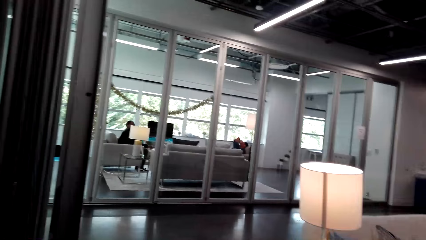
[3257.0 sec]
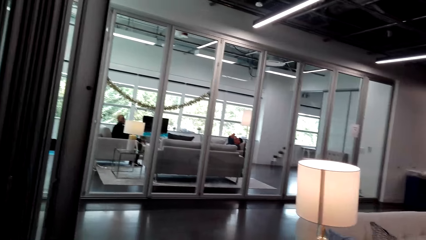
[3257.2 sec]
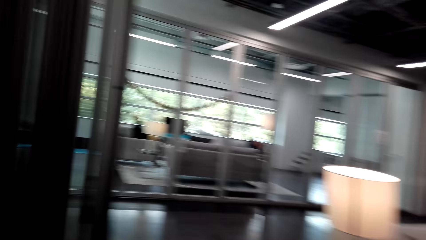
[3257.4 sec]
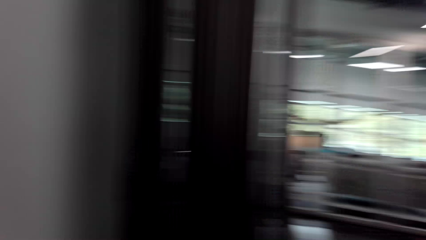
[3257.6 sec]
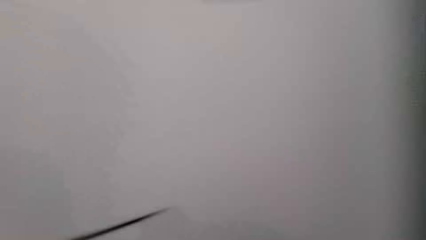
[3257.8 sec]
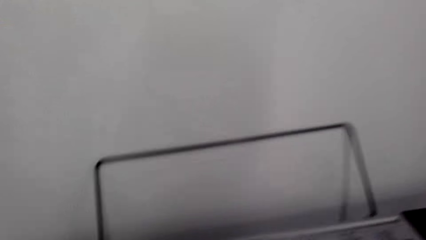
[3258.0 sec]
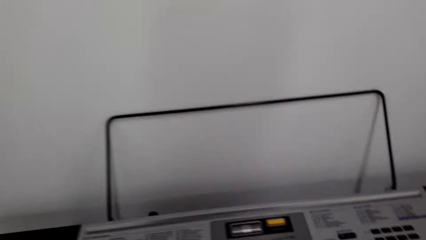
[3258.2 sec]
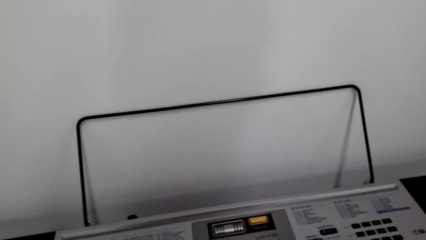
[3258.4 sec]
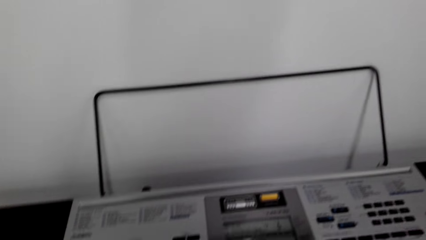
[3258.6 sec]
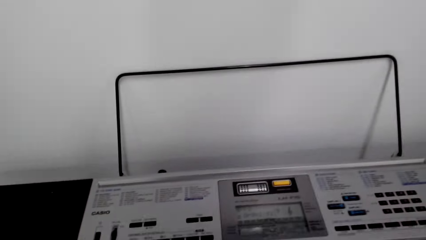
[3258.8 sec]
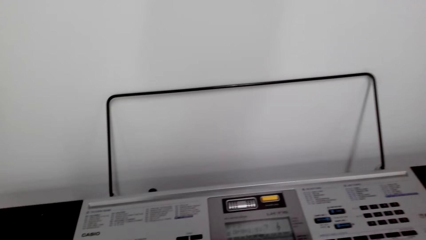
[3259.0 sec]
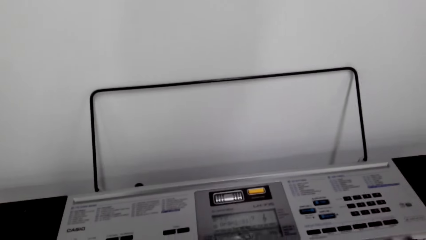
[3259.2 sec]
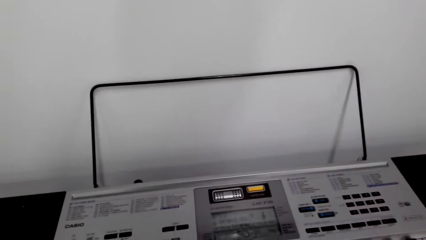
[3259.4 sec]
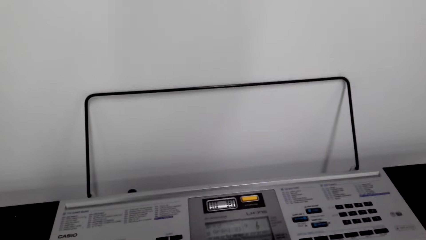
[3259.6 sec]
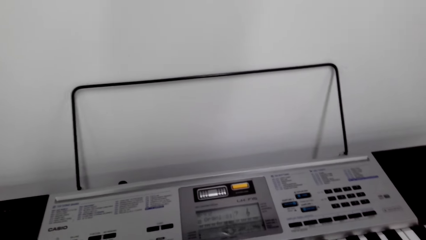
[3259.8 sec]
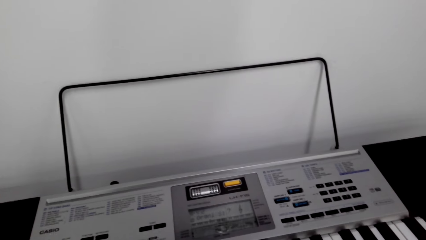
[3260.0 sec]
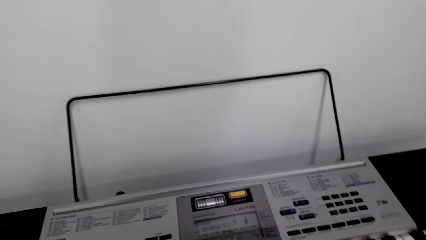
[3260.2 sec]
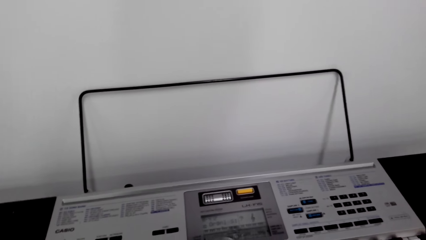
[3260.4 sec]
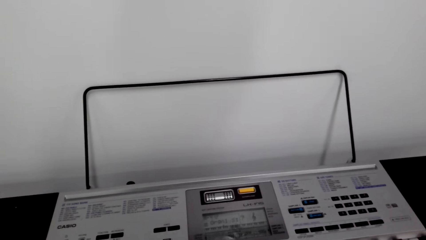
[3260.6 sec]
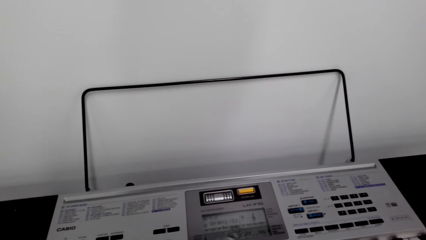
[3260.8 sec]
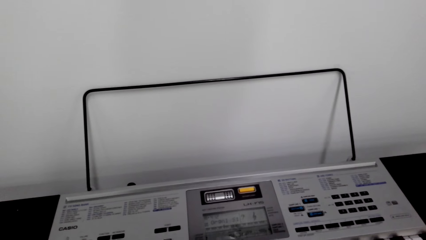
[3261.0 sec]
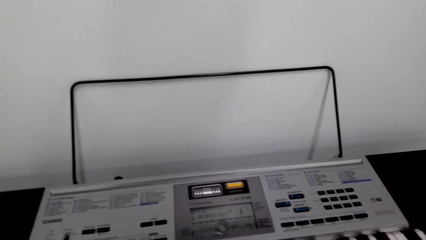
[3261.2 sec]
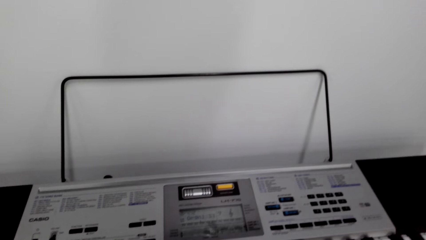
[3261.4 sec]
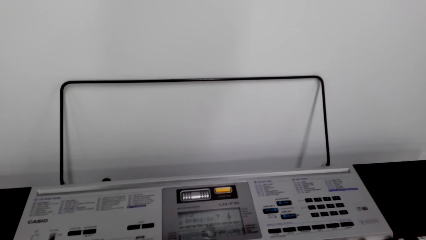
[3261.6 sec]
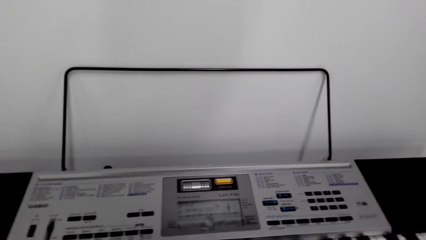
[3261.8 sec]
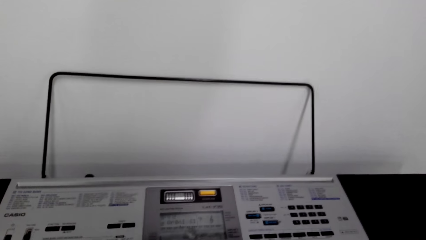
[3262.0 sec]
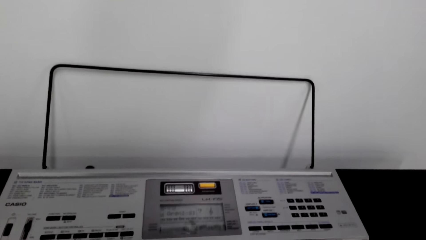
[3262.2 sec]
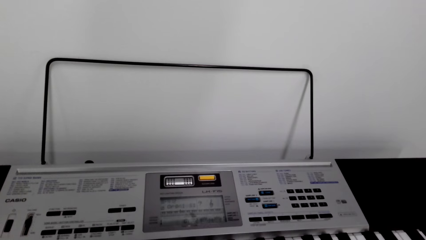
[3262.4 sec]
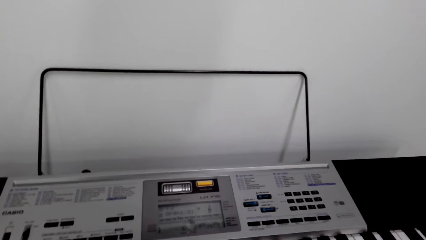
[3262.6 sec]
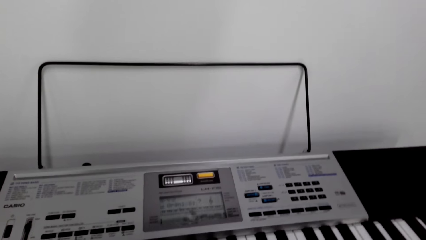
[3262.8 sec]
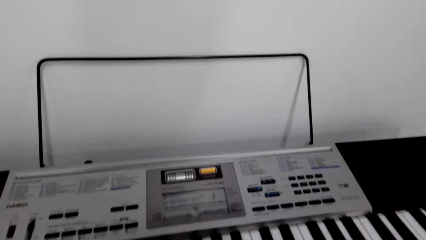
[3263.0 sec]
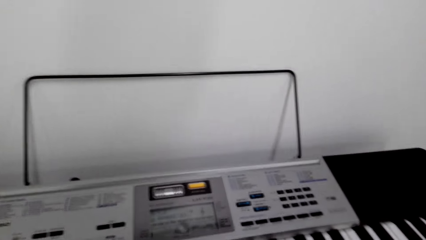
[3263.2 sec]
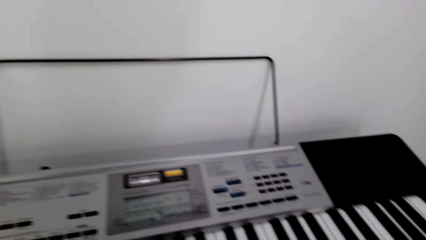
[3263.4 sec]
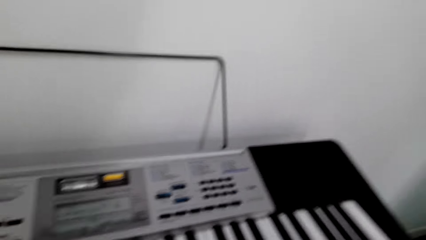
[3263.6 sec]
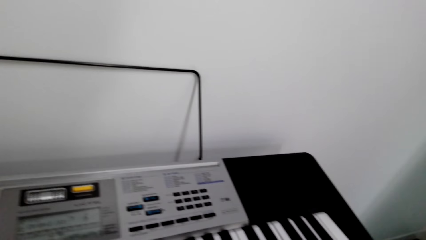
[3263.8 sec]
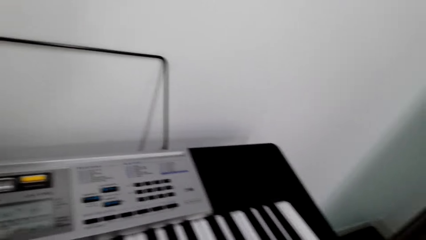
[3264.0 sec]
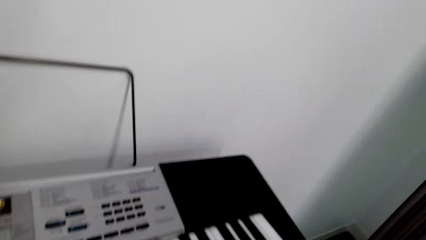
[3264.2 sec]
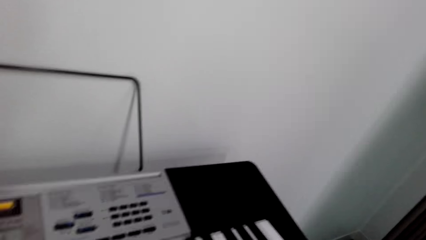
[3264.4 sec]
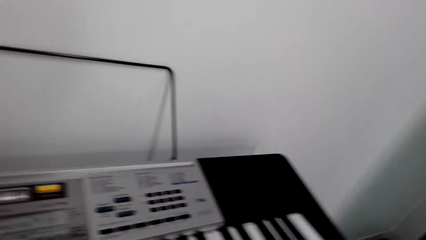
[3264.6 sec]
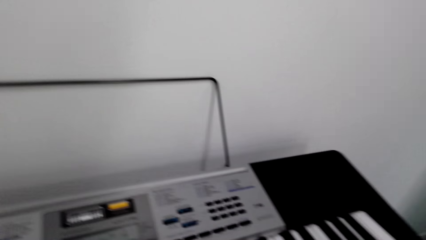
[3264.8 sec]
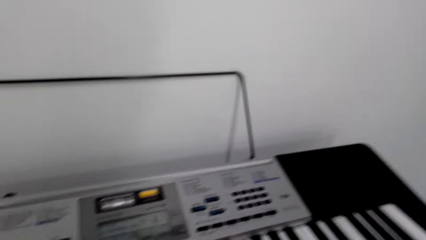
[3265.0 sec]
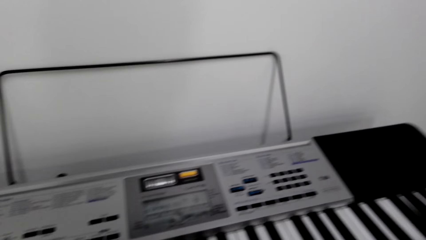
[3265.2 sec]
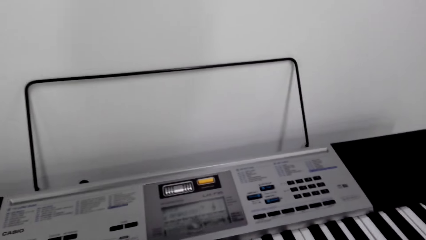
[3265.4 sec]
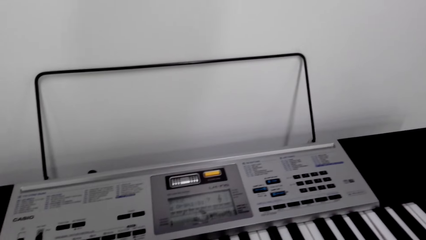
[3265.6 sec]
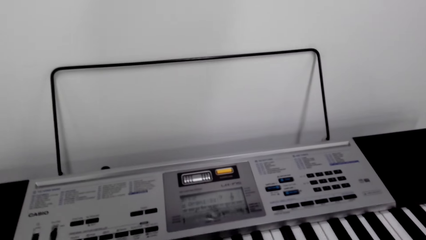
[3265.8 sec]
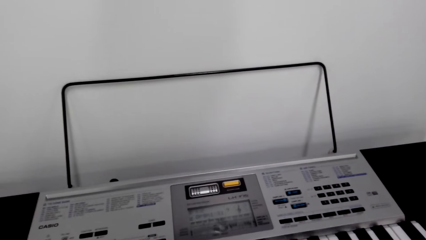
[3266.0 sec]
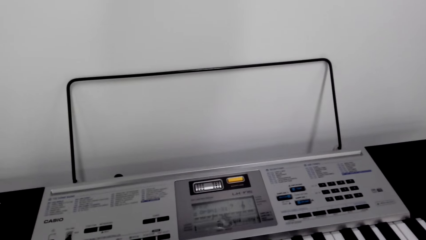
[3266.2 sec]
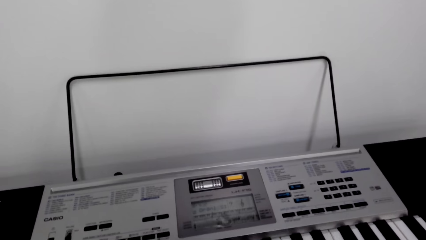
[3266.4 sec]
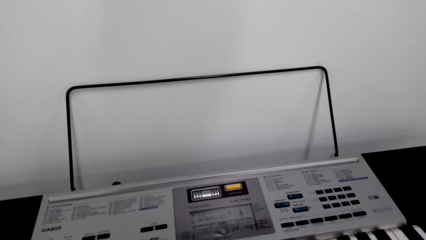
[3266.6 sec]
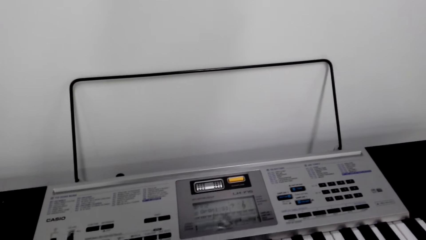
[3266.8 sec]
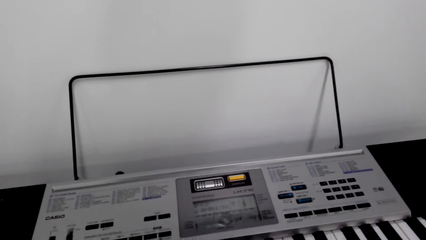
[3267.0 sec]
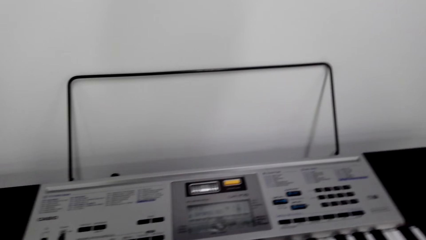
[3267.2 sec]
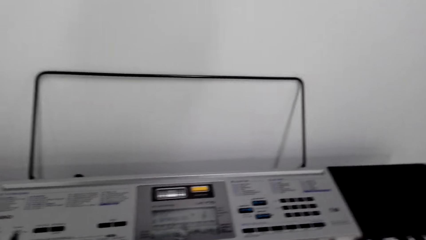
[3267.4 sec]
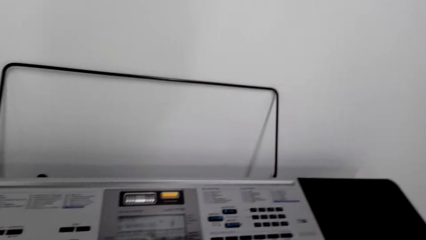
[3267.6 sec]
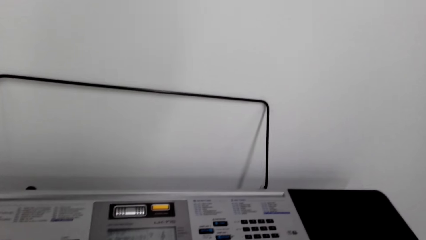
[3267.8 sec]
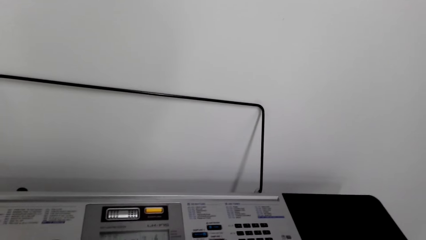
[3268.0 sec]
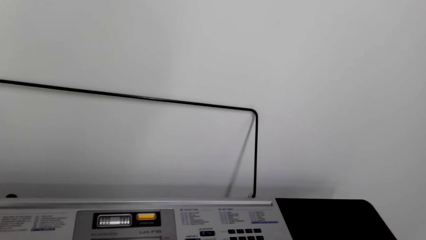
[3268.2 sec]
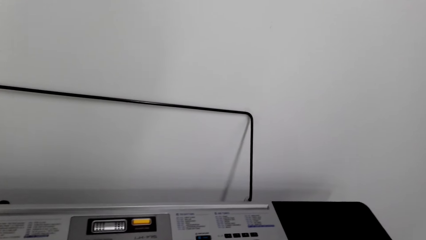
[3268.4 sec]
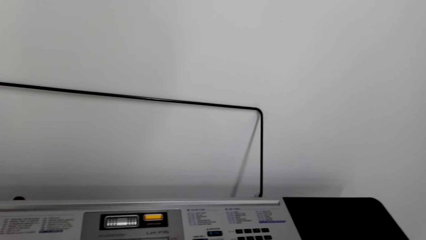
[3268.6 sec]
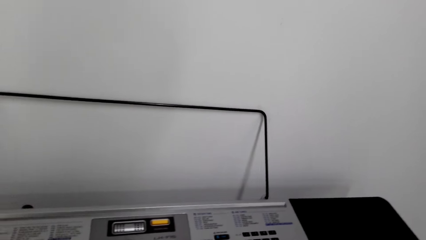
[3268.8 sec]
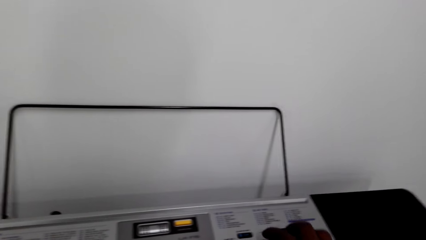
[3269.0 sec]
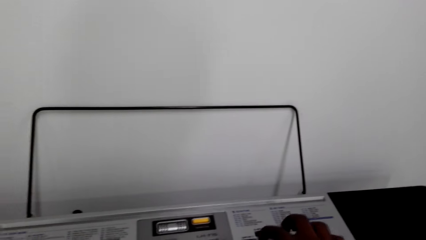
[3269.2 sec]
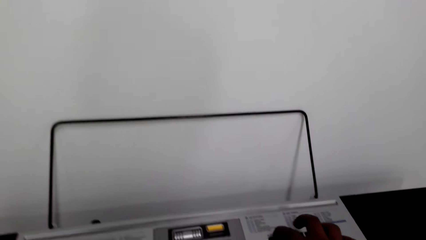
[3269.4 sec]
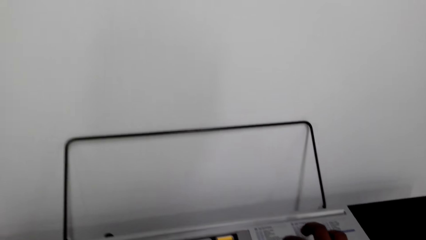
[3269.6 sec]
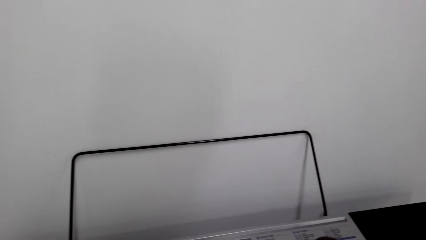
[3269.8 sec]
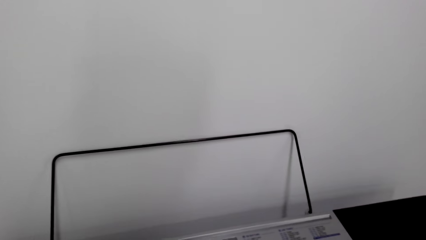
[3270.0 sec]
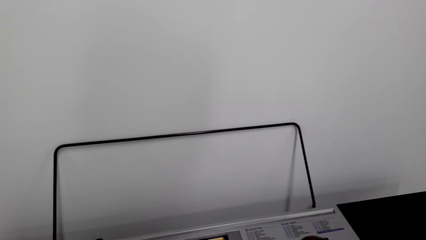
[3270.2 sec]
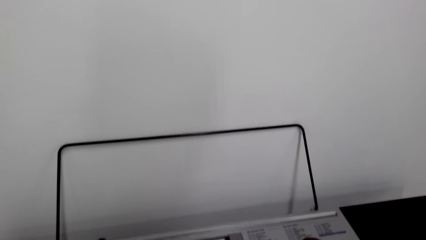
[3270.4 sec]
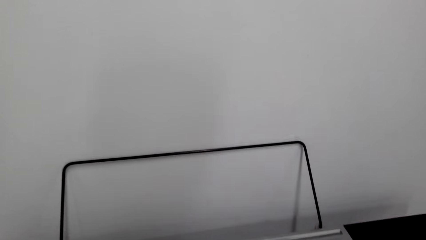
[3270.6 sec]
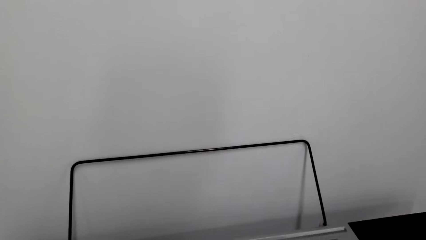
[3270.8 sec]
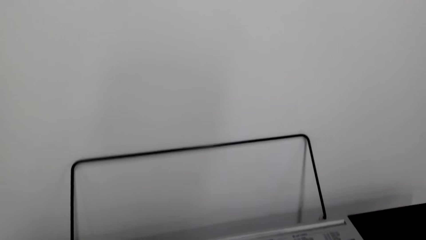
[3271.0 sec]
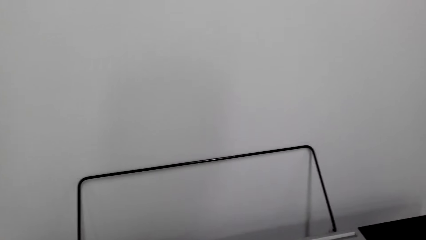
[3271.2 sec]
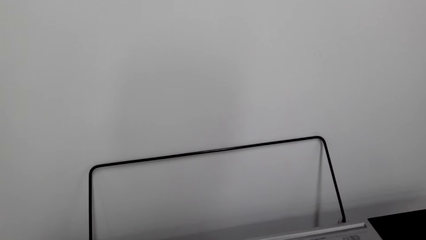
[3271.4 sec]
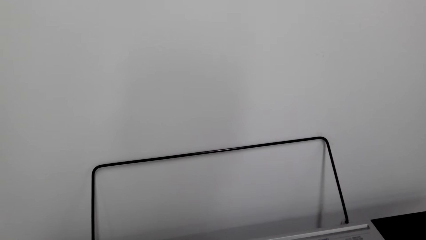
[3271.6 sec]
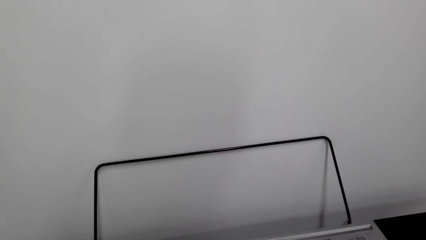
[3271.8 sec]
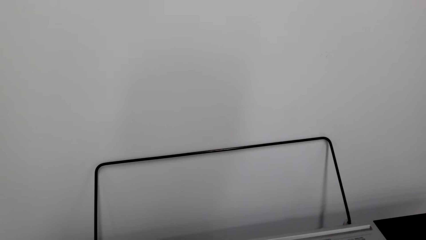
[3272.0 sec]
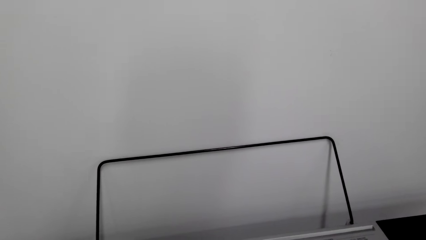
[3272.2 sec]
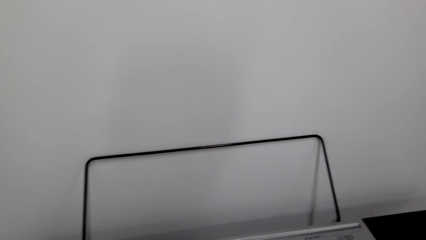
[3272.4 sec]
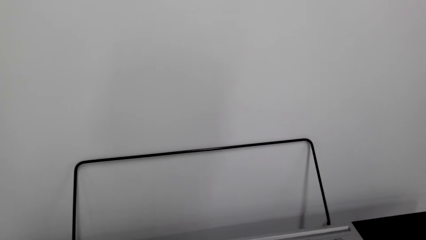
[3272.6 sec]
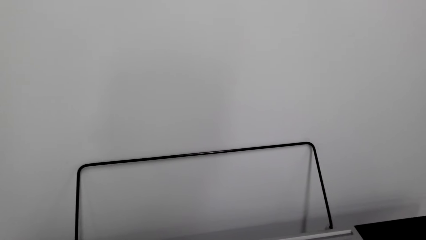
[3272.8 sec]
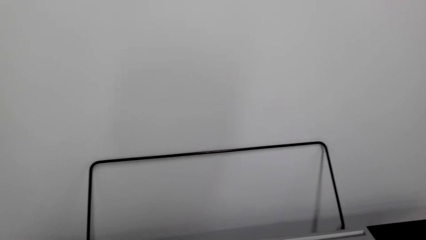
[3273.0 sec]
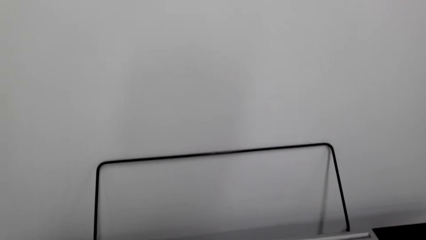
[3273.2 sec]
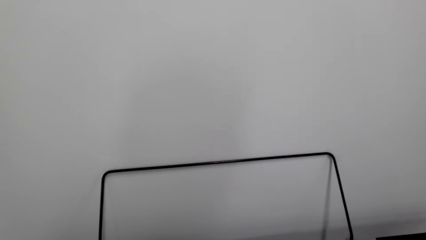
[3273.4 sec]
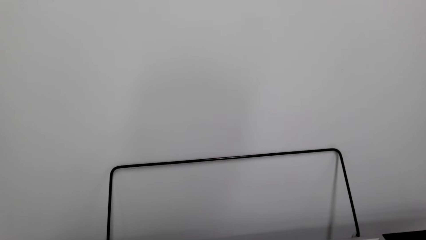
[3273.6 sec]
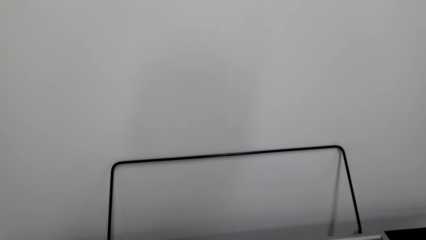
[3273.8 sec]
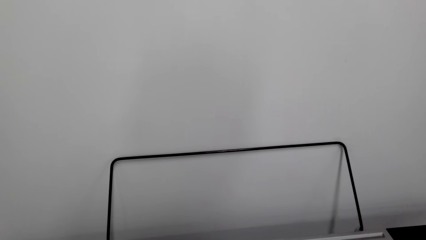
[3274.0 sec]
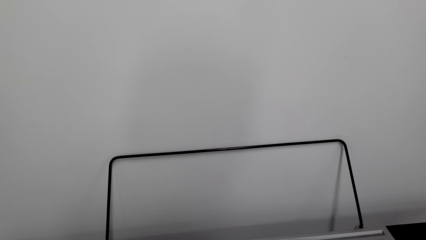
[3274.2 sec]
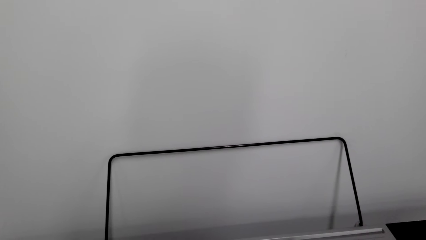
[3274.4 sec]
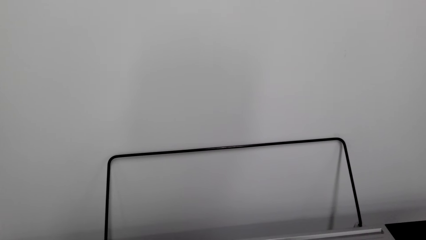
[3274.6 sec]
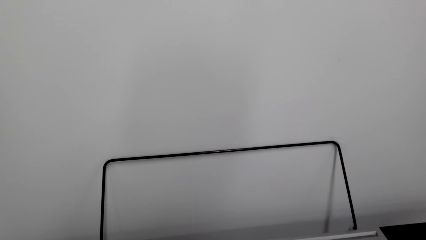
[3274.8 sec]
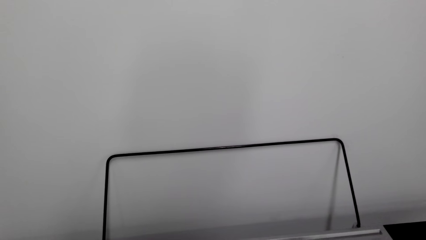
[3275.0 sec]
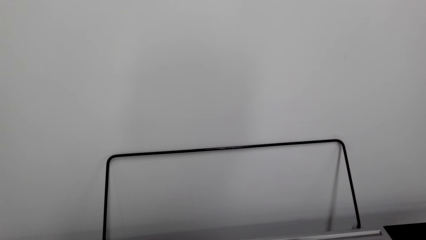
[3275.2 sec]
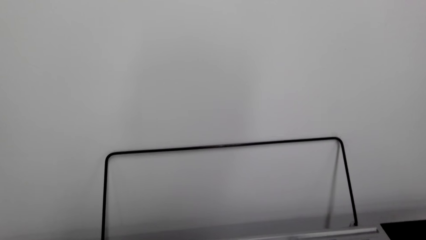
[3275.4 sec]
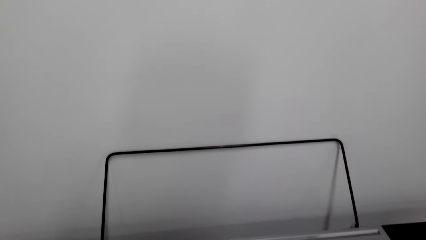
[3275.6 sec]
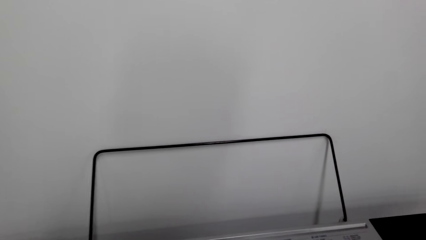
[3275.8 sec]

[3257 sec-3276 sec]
The camera wearer looks at the piano. They play the piano. They press a button on the piano. They press a button on the piano again. They remove the sound with the mouth.
